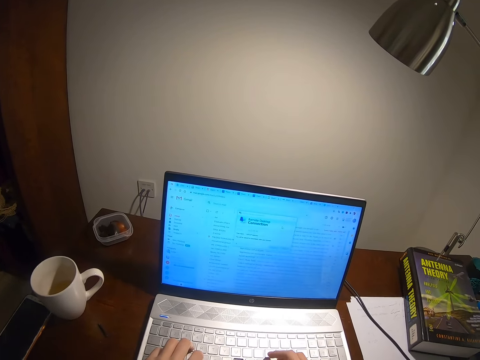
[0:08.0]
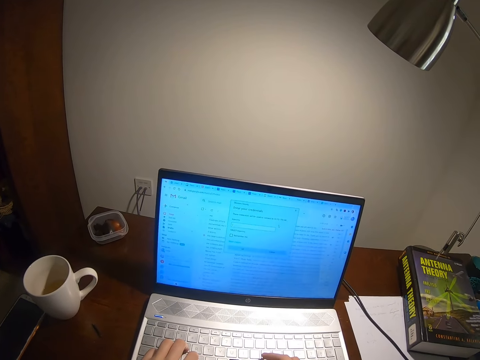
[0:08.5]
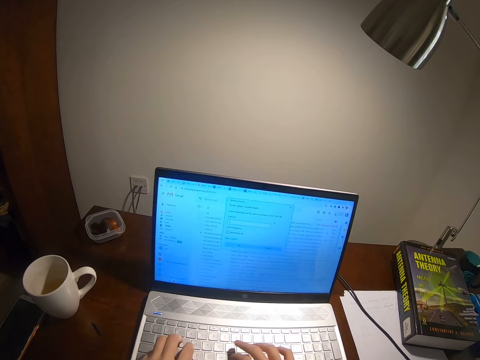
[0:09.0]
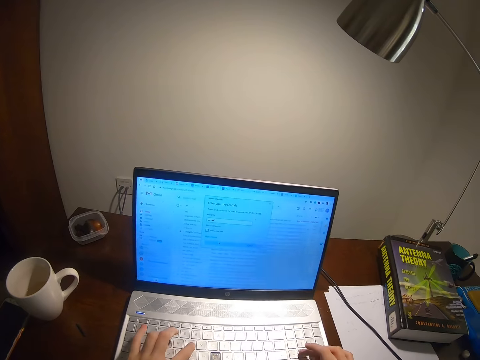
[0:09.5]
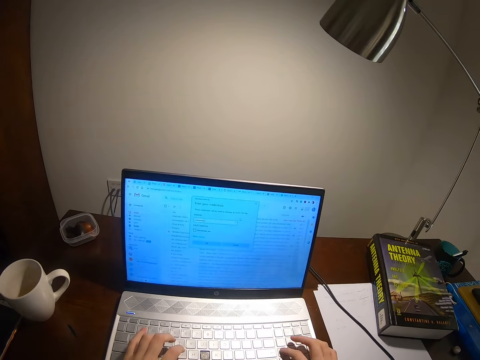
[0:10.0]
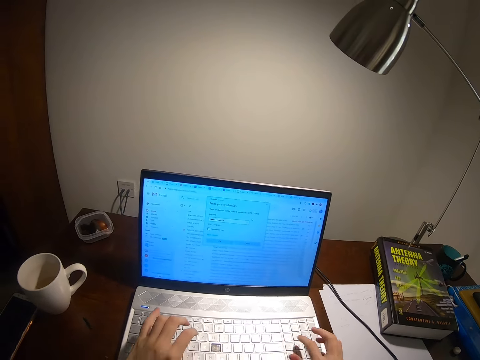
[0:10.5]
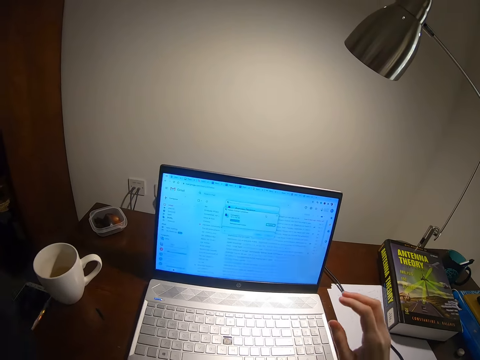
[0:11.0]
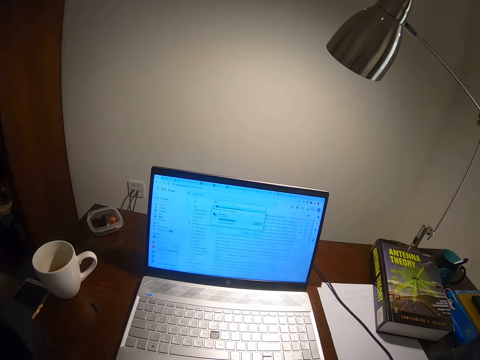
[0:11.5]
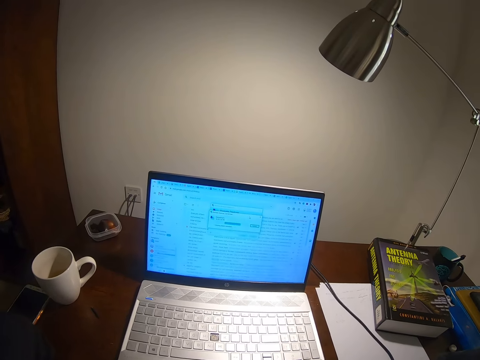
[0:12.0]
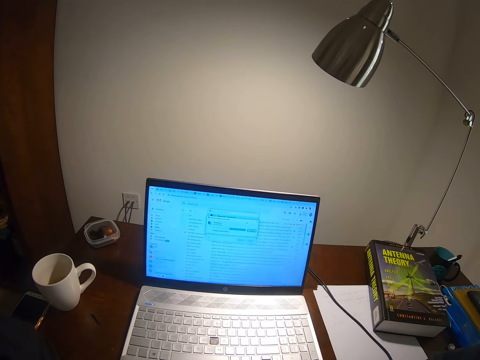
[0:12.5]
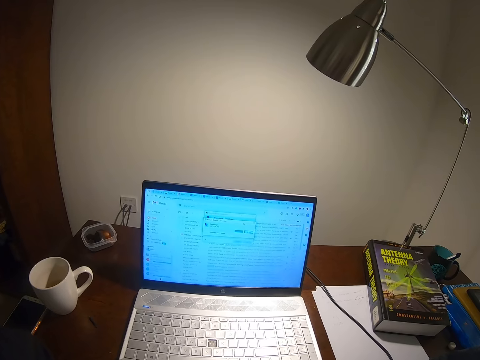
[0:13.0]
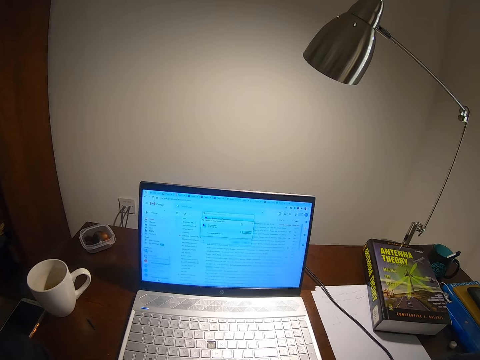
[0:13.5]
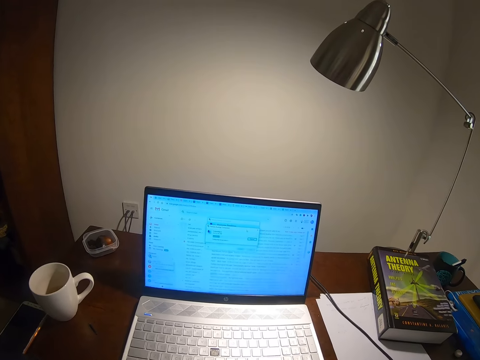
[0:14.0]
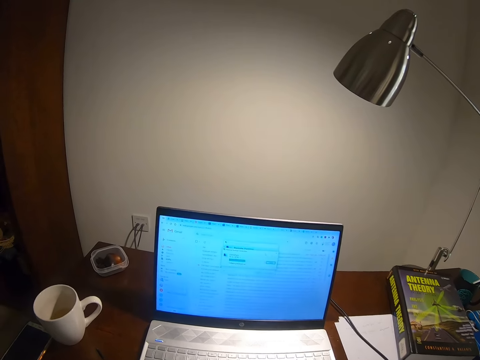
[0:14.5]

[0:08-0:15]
The camera wearer types on the laptop.

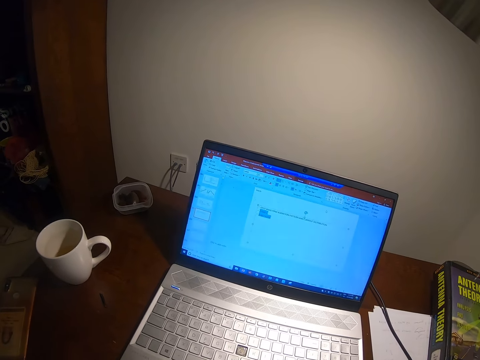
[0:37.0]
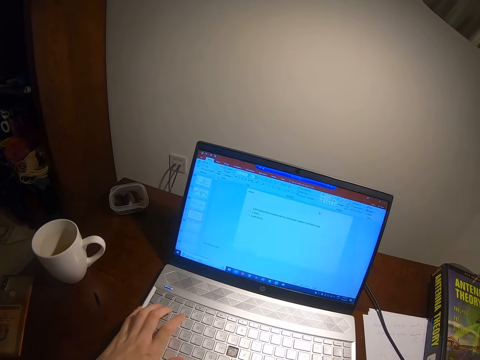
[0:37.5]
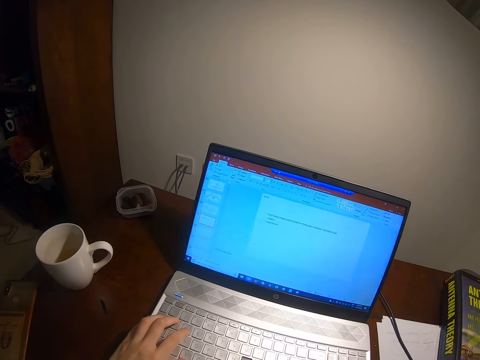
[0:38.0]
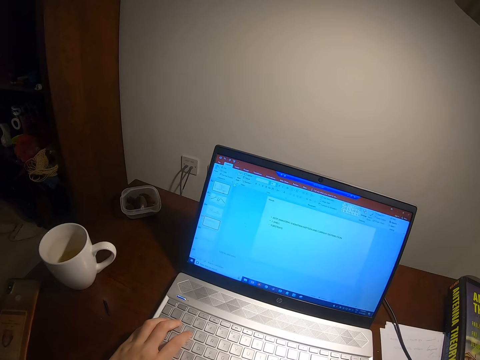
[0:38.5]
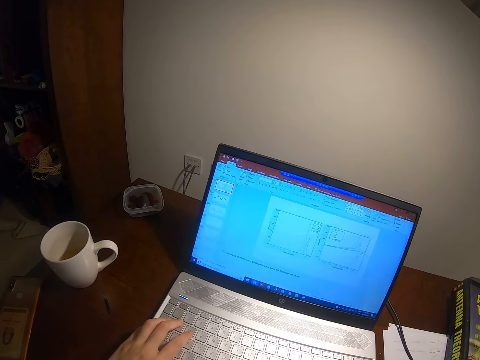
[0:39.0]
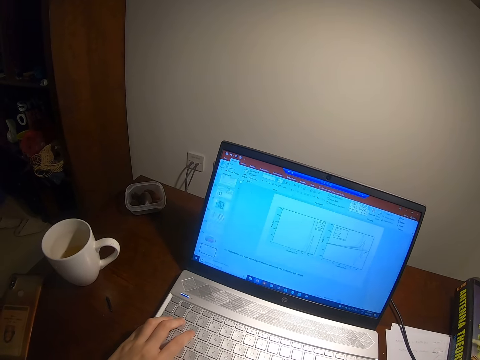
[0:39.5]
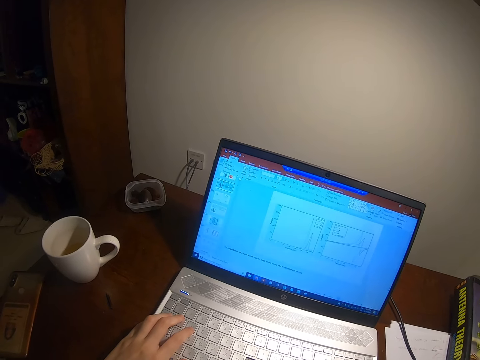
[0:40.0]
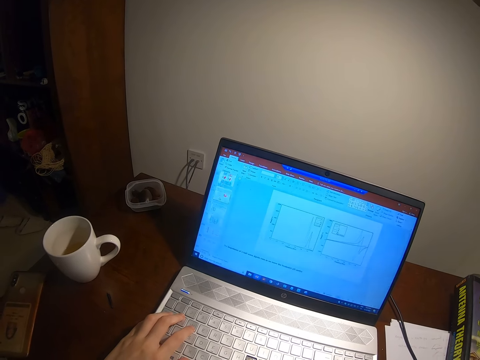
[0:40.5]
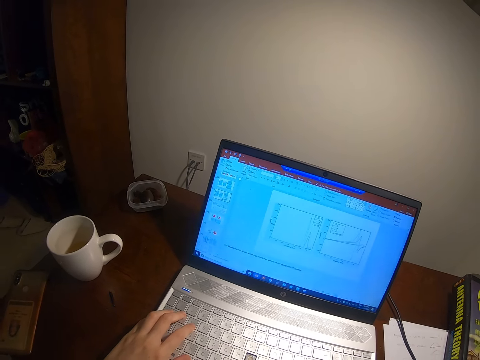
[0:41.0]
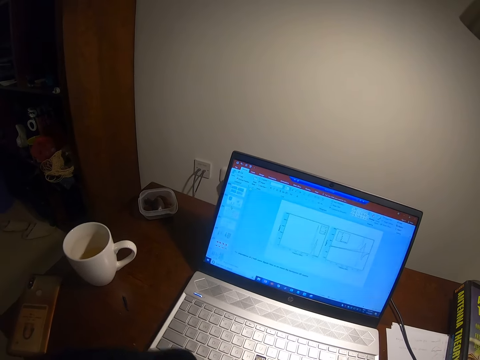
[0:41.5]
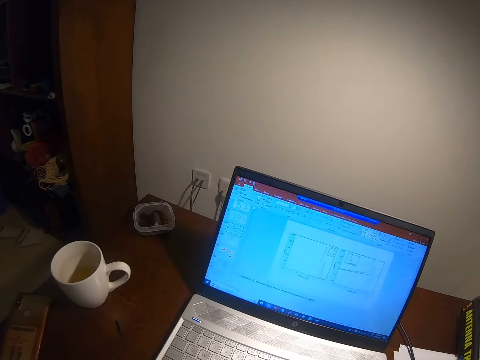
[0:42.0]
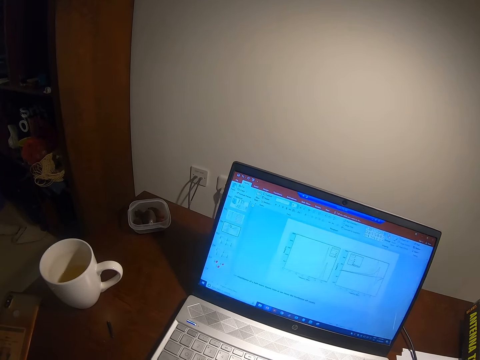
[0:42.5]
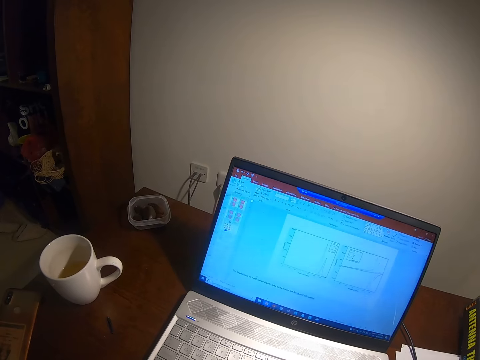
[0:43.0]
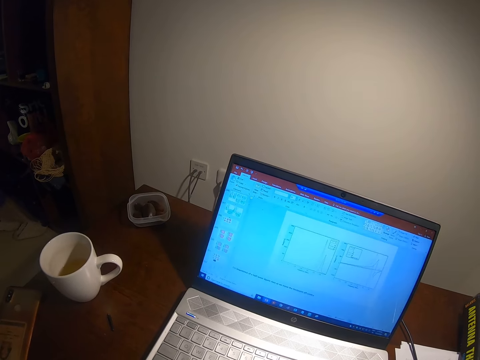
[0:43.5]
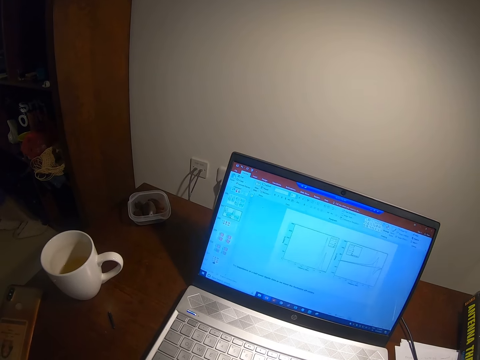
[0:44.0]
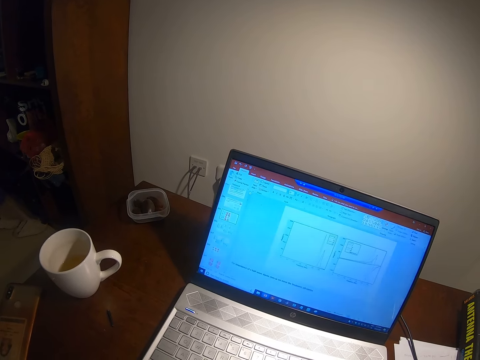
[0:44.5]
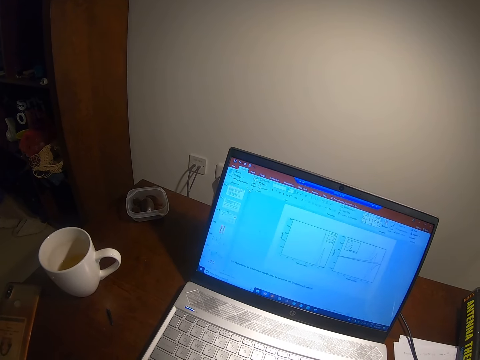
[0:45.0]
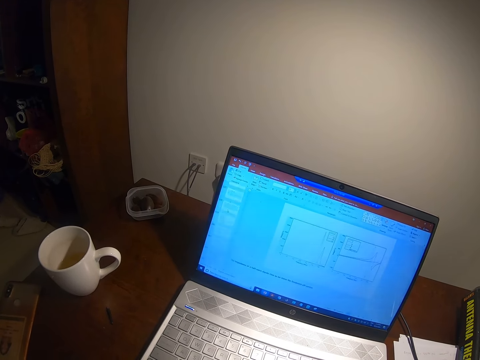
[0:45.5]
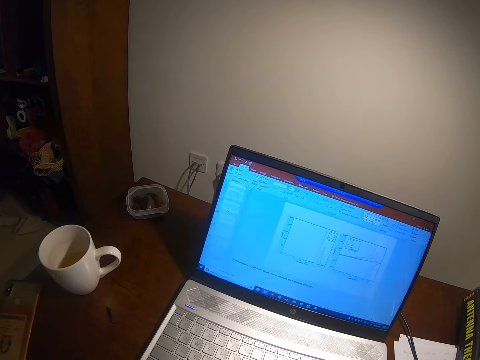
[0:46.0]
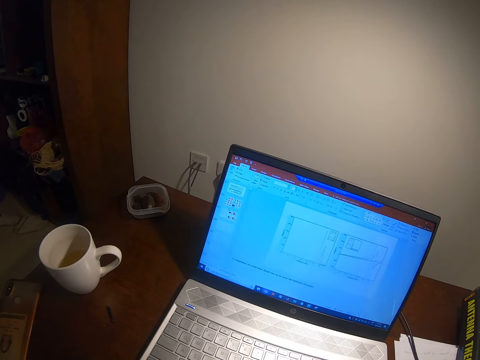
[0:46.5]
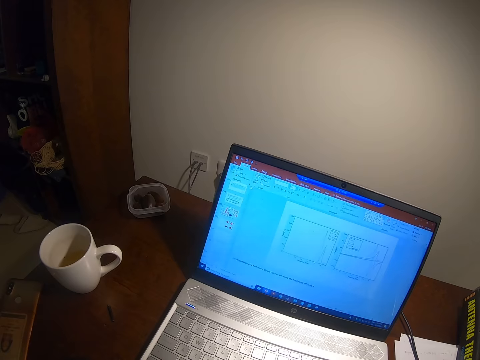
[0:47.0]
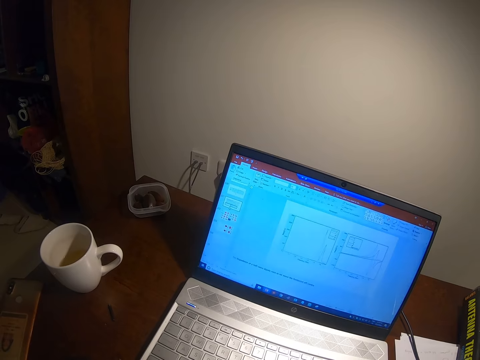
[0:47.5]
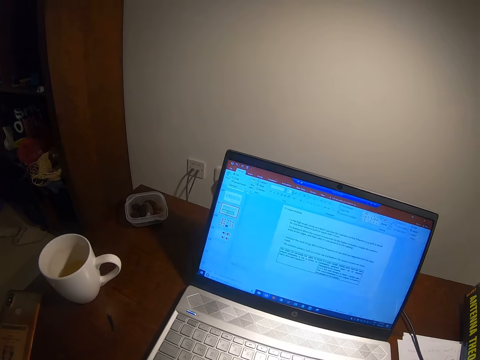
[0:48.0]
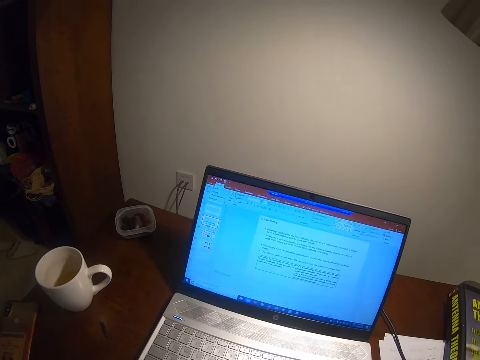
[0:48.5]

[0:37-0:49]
The camera wearer types on the laptop. They look at the laptop.

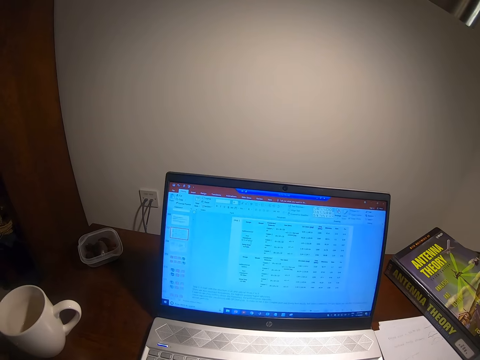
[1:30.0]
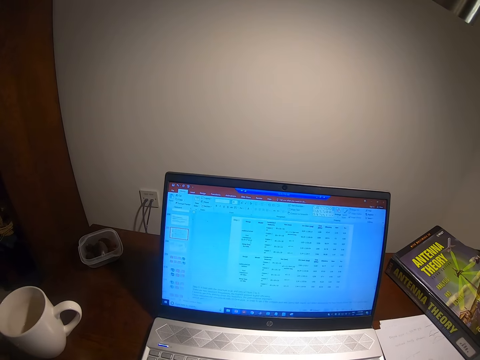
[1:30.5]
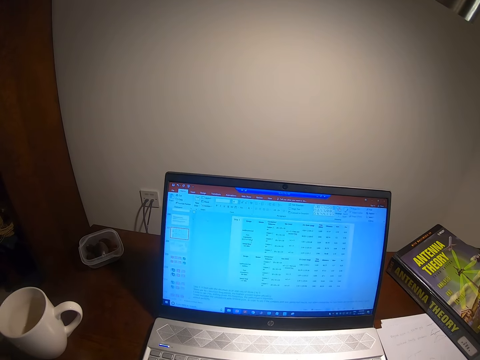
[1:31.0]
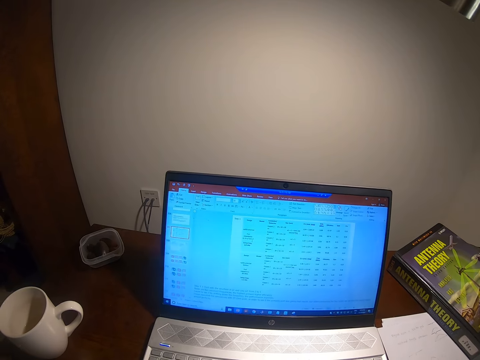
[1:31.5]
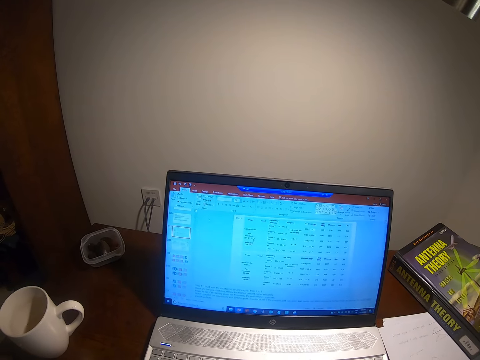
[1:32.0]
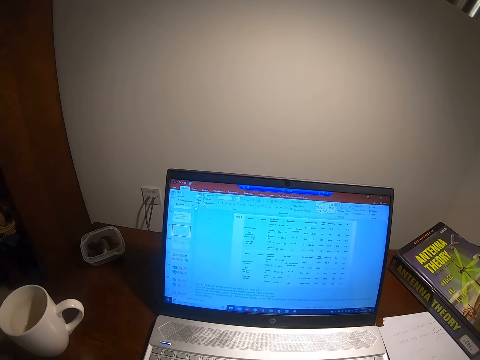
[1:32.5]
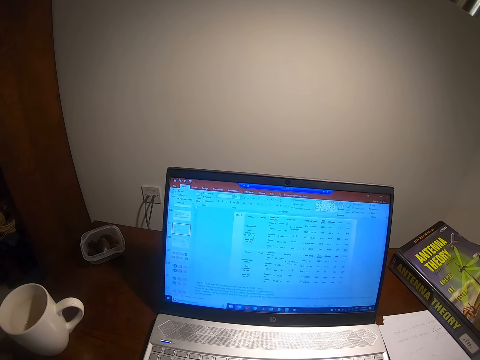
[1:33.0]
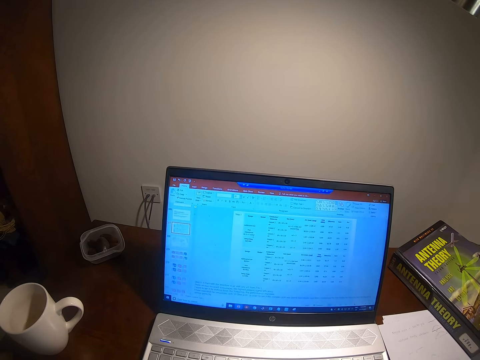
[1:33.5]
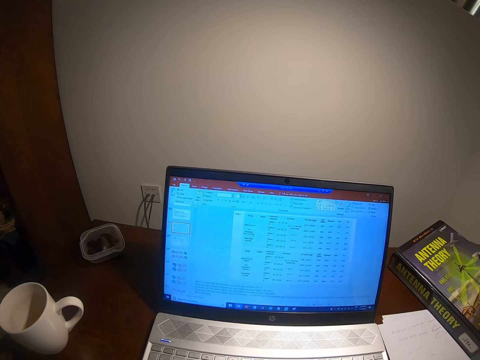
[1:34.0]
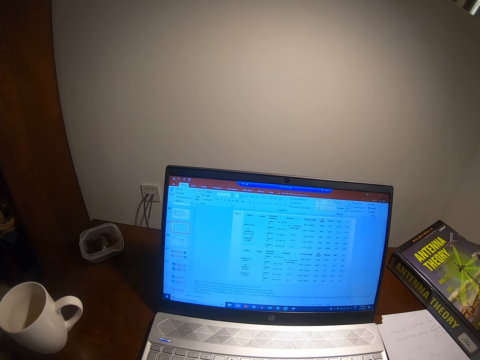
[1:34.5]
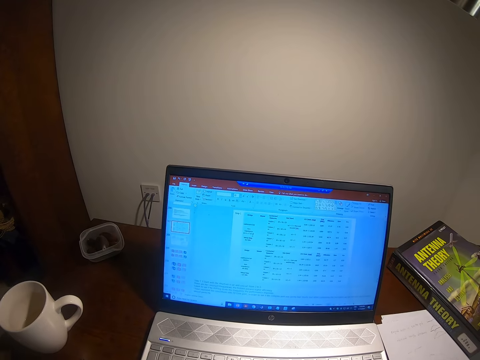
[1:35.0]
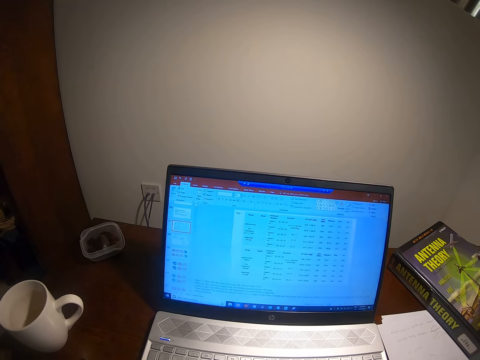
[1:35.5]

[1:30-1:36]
The camera wearer looks at the laptop.

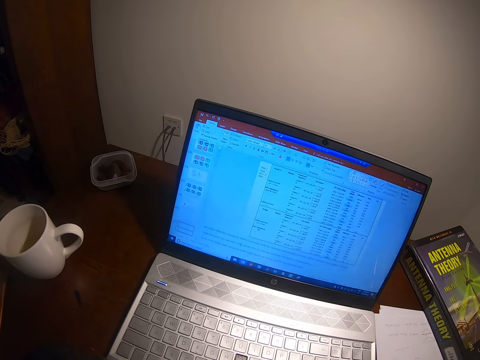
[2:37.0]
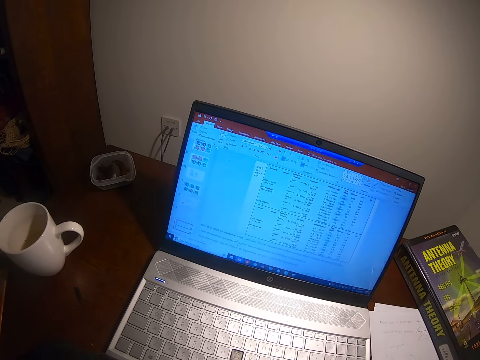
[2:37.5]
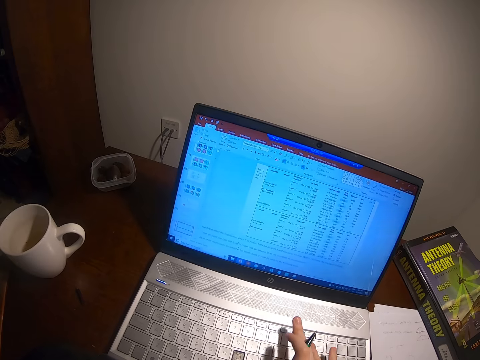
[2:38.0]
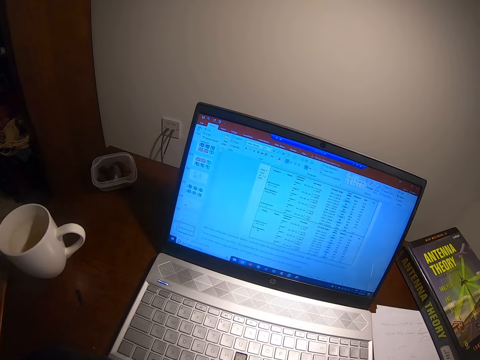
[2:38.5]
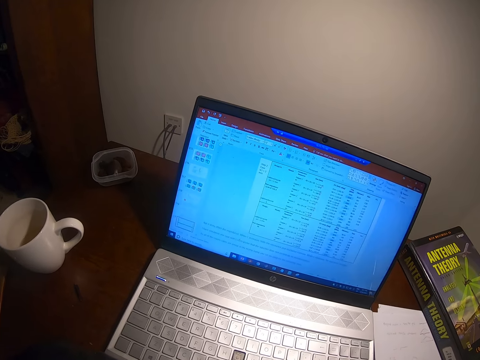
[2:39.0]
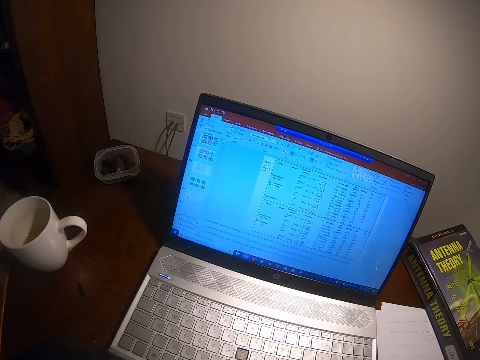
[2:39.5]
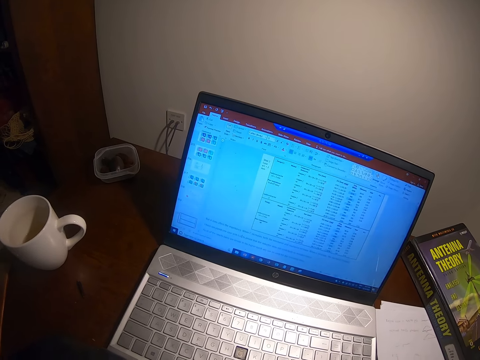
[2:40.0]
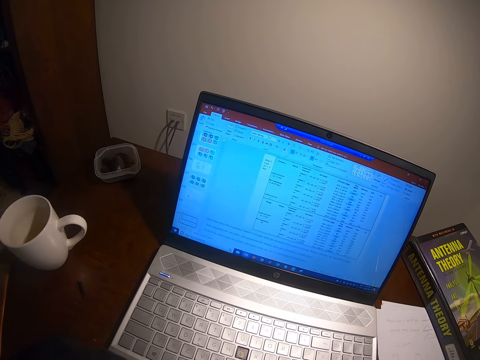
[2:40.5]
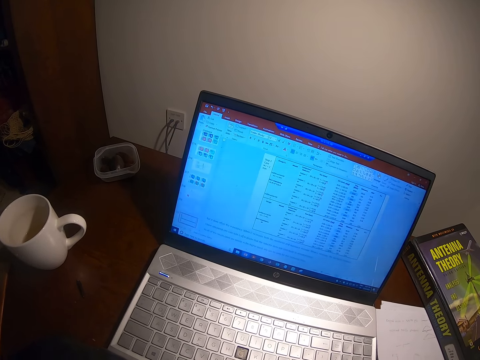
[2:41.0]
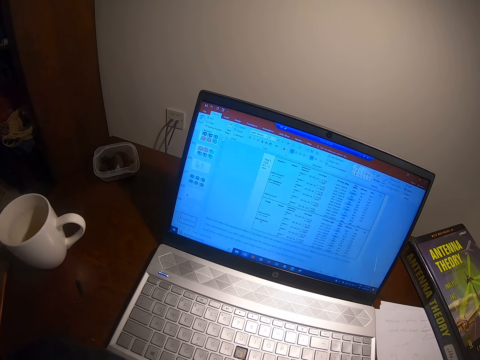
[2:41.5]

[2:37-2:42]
The camera wearer uses the laptop. They look at the laptop.
